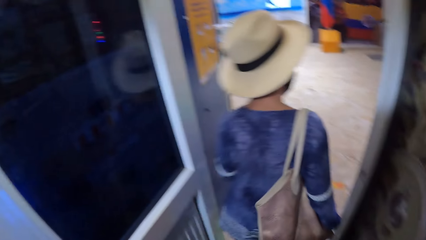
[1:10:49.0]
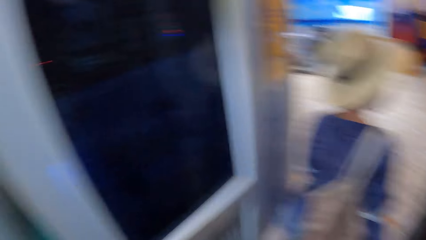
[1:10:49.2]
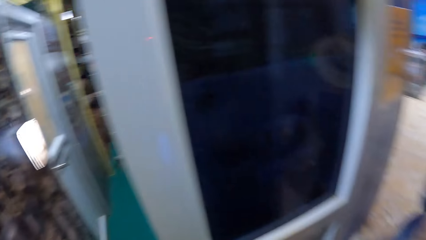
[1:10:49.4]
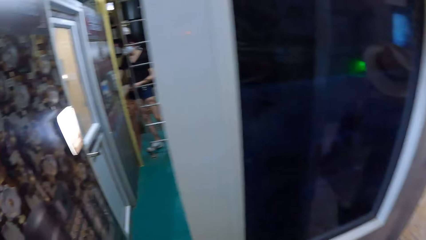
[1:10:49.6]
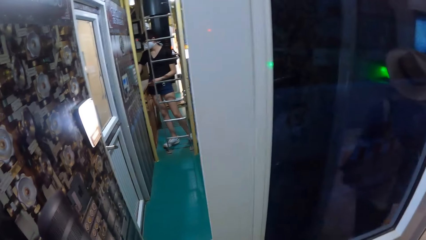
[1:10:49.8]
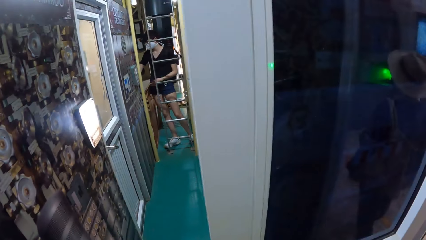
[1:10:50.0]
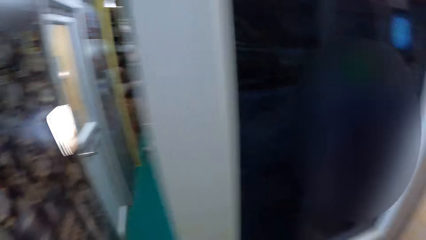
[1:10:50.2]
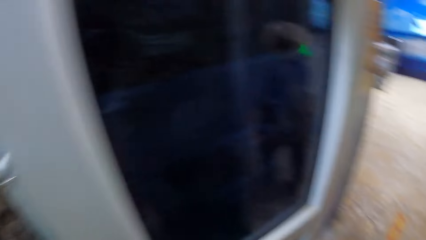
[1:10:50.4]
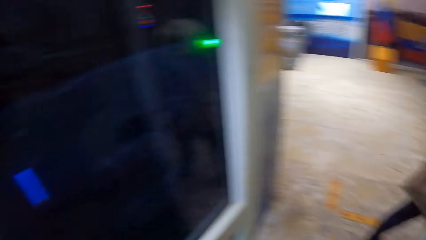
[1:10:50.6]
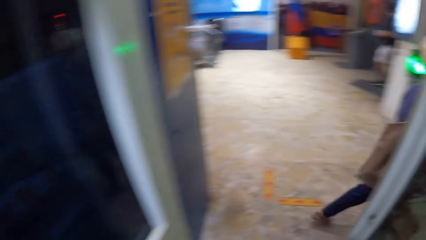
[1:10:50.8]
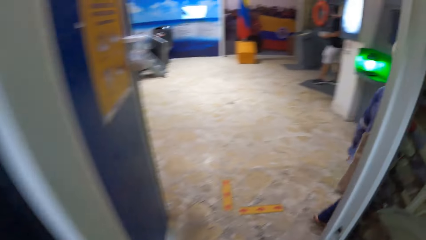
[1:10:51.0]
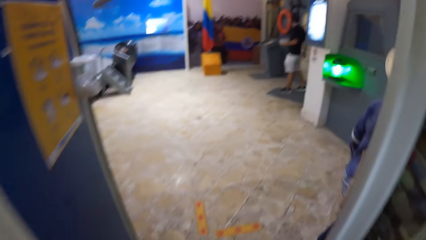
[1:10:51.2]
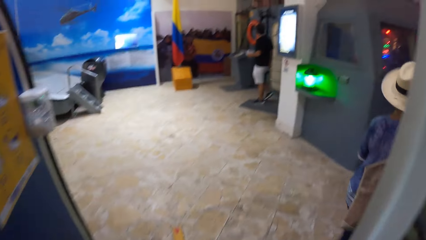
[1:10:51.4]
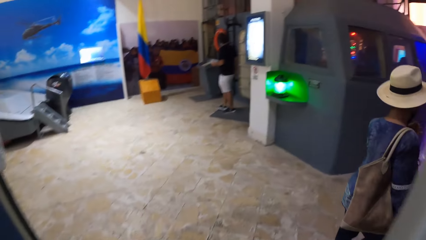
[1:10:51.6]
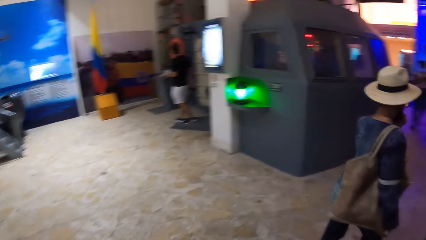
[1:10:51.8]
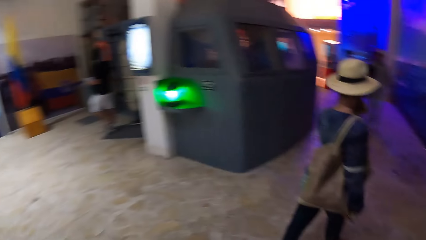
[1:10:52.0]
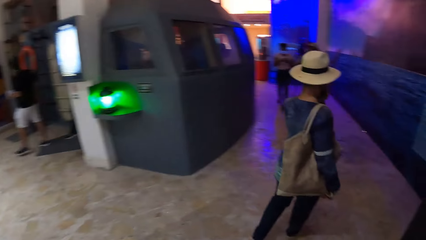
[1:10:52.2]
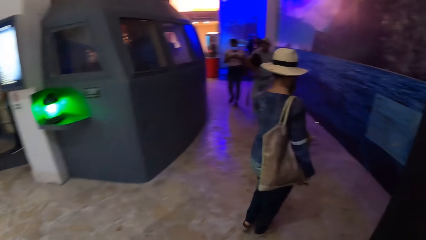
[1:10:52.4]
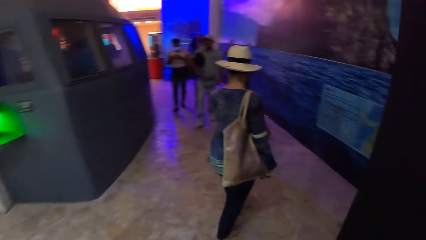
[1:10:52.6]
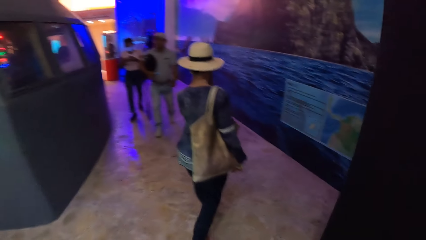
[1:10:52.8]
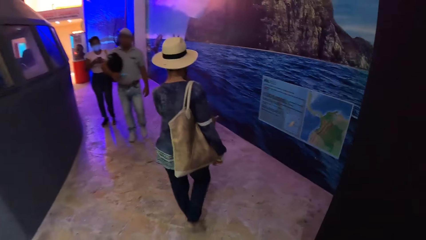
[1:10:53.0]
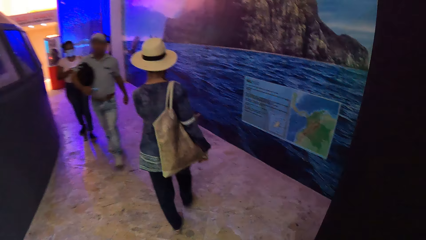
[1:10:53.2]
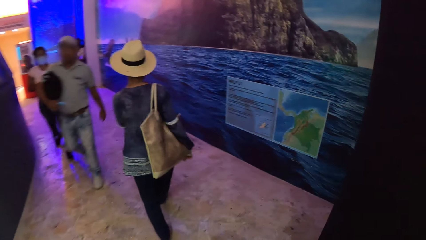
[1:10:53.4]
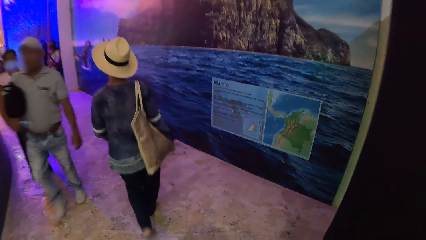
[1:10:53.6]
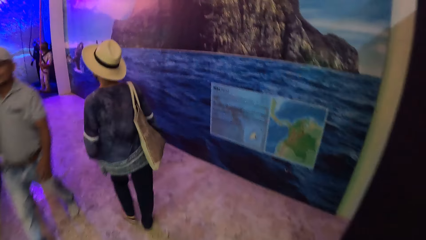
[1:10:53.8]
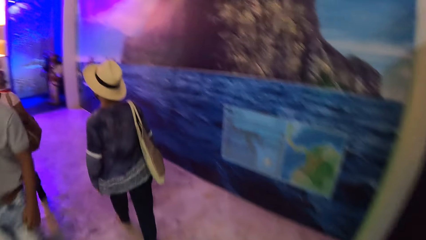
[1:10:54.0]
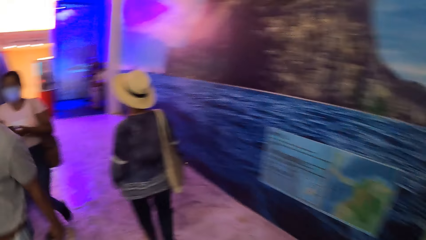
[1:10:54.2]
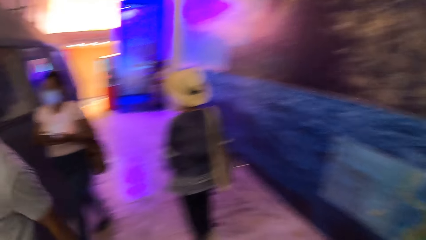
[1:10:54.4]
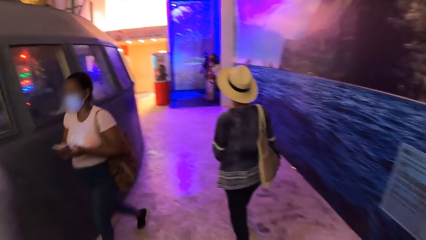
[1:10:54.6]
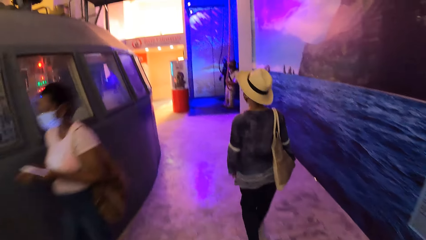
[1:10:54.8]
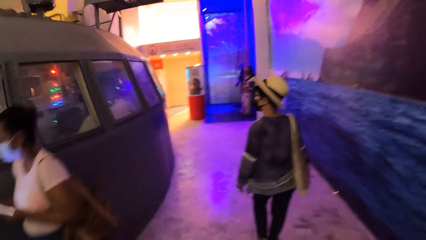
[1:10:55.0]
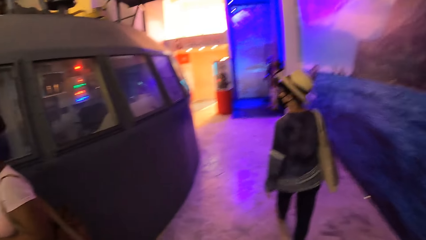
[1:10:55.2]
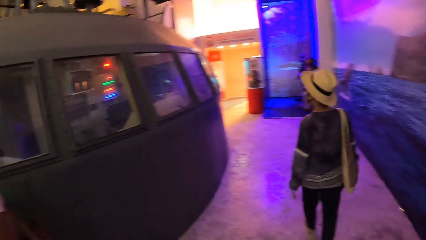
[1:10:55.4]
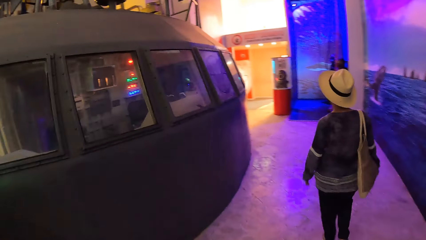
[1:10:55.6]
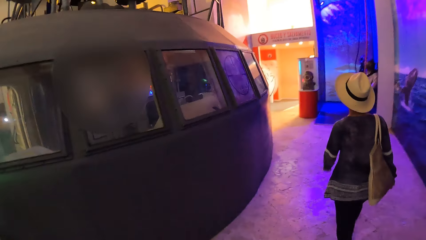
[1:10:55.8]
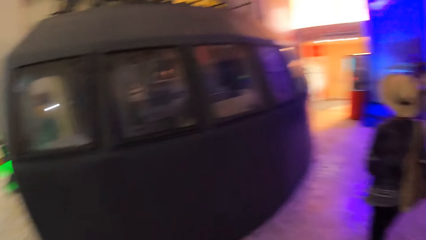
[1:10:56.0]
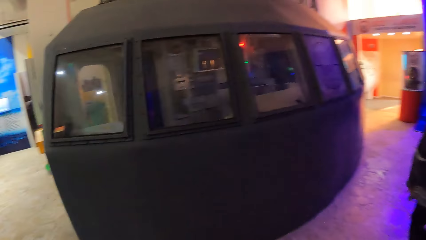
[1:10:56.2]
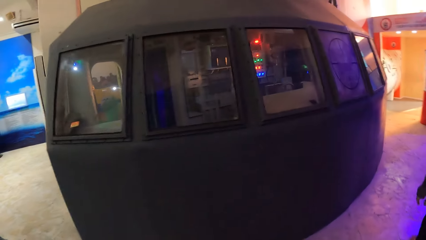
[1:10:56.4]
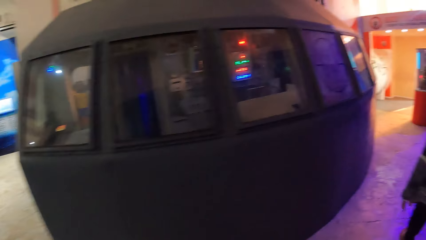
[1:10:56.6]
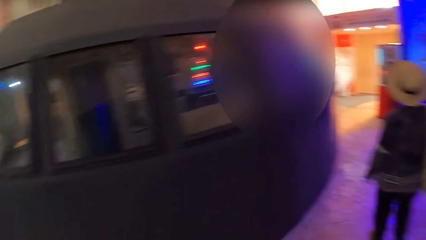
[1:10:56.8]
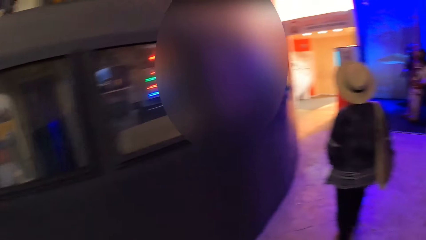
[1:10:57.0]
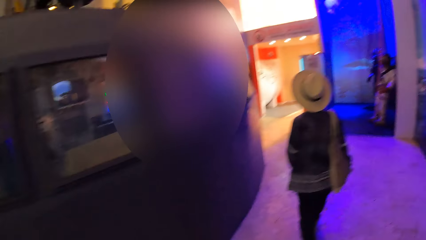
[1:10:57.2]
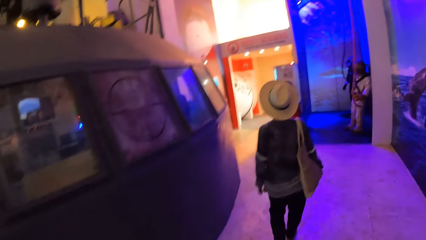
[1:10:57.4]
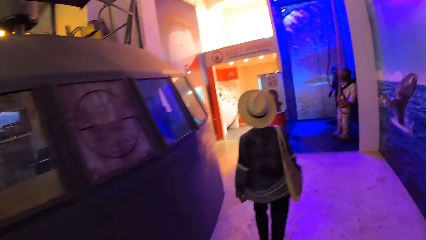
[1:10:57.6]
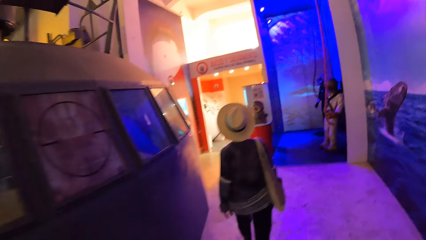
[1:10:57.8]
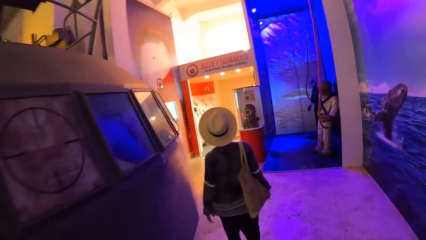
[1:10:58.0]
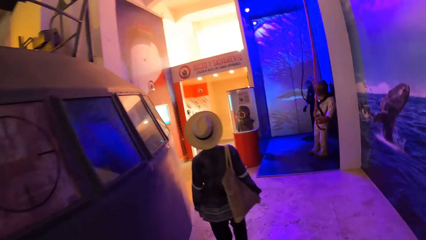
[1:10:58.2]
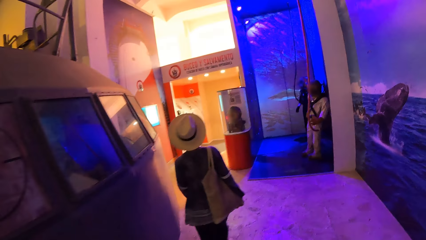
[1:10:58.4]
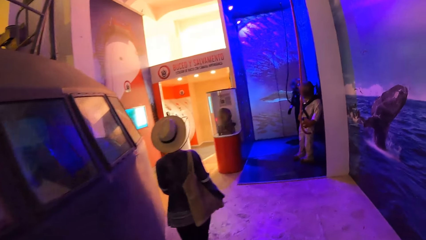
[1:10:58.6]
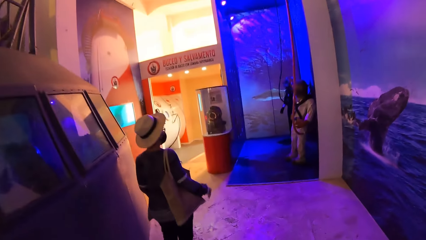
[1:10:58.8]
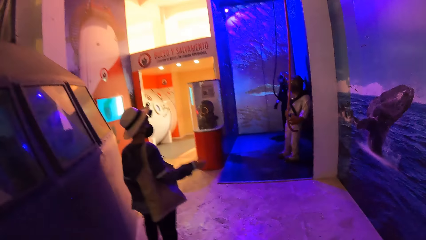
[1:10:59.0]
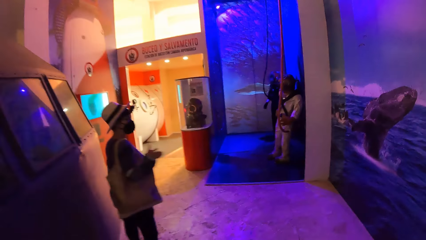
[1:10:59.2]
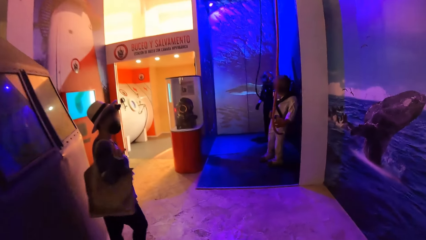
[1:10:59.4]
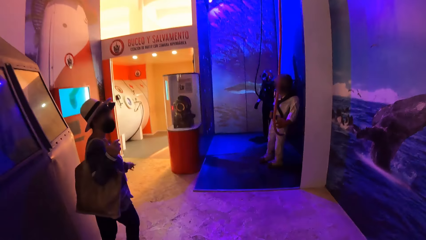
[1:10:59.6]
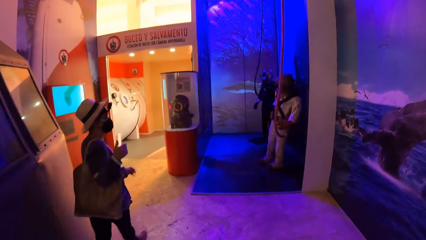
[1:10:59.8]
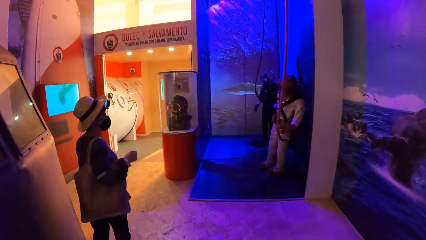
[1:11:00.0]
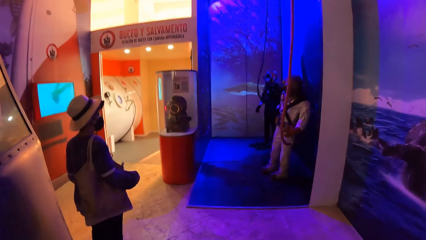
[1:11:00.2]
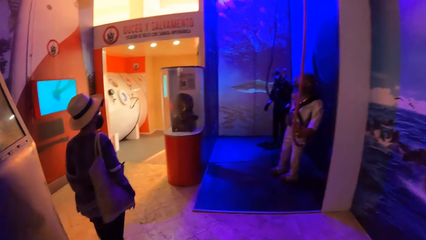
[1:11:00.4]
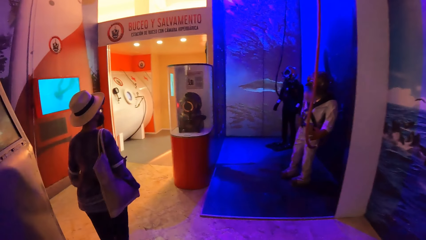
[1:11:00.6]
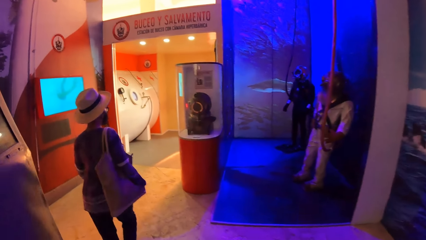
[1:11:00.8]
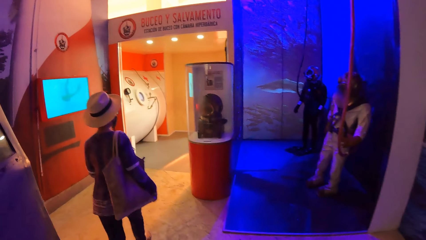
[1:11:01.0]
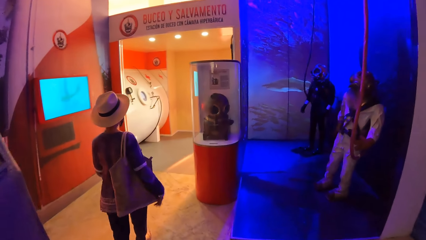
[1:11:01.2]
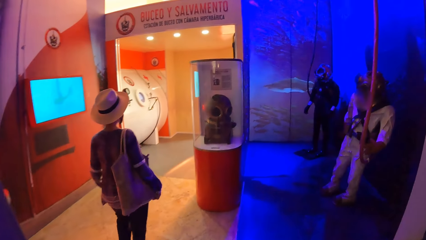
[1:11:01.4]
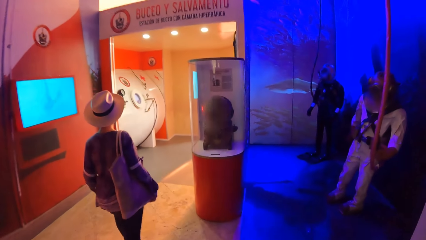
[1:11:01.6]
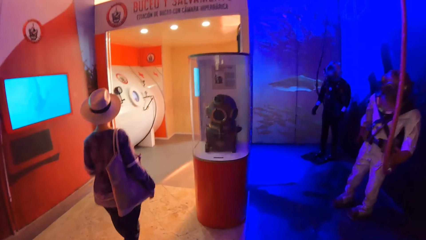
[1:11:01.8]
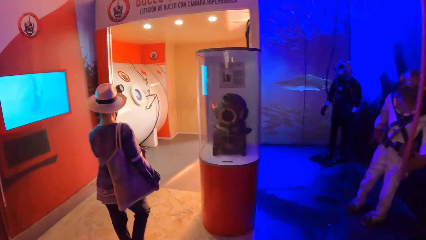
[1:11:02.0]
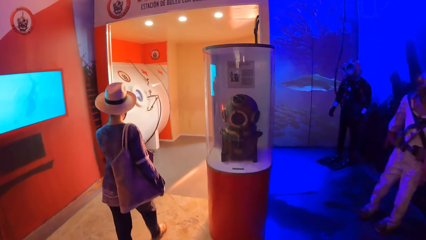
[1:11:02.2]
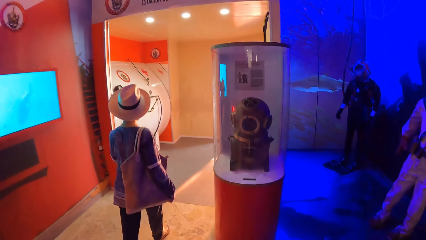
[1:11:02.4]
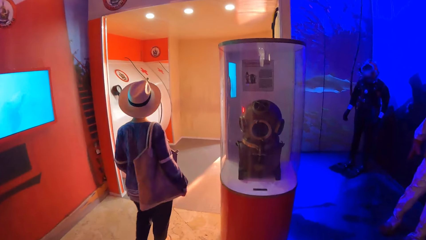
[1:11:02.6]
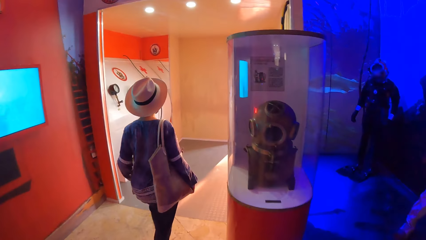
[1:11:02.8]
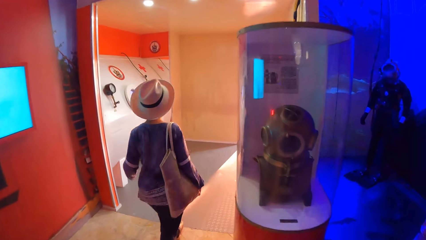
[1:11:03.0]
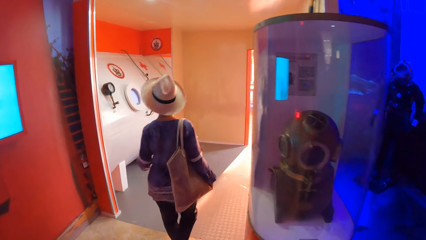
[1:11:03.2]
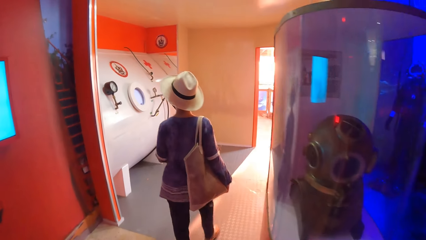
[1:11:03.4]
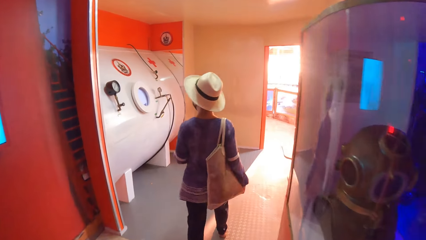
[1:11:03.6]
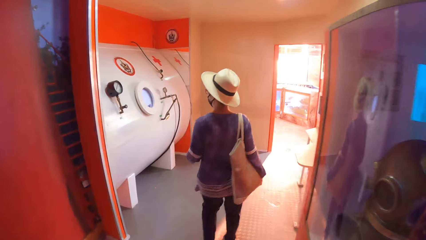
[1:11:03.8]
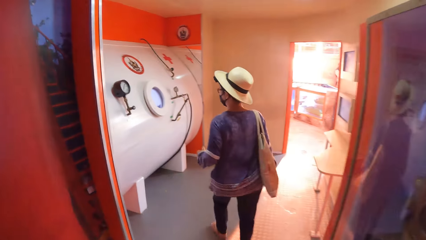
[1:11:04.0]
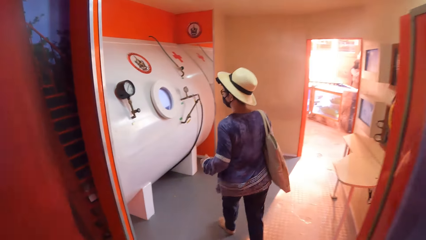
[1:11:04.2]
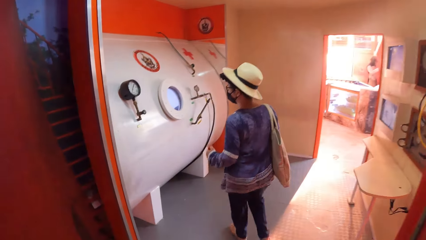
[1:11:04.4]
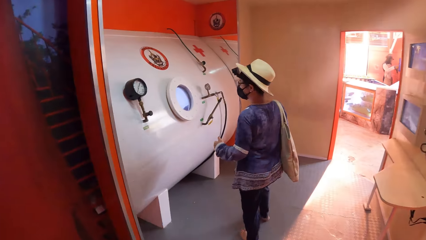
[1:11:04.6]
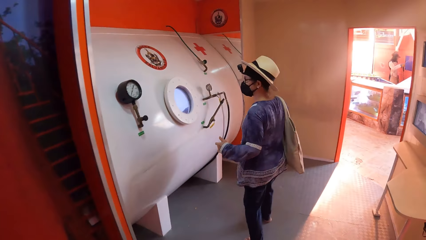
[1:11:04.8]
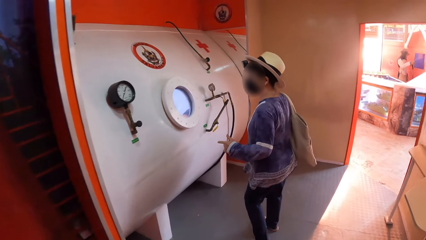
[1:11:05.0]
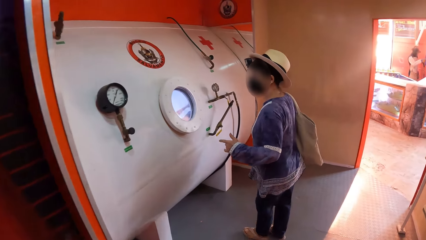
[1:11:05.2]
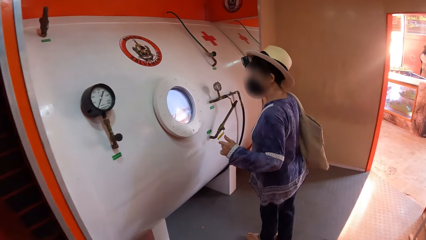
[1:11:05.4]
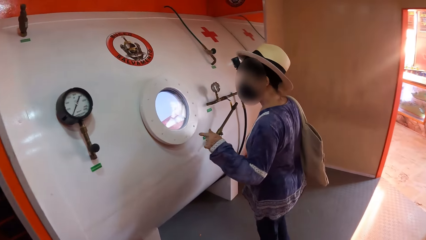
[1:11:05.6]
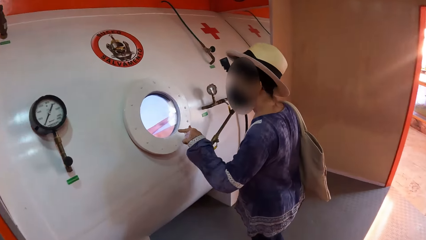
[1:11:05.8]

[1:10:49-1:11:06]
A woman walks into a hallway. The camera wearer walks into the hallway. A man walks past the camera wearer. Another woman walks past the camera wearer. The first woman interacts with the camera wearer. The first woman walks into a submarine rescue chamber room from the hallway. The camera wearer walks into the submarine rescue chamber room from the hallway.
